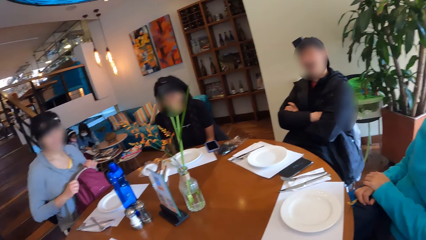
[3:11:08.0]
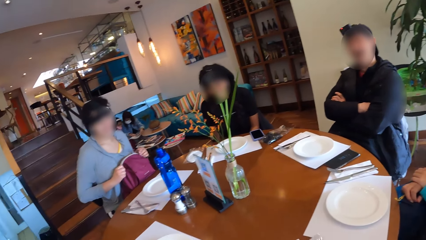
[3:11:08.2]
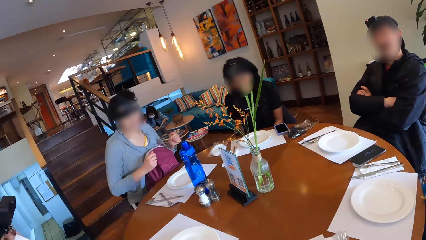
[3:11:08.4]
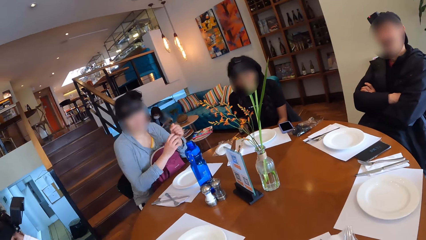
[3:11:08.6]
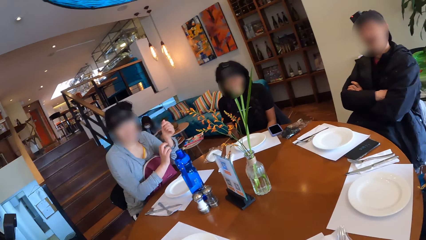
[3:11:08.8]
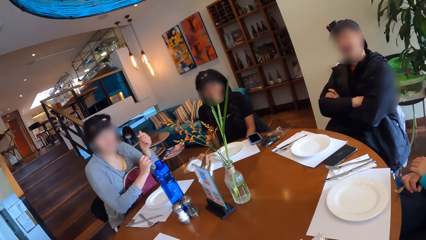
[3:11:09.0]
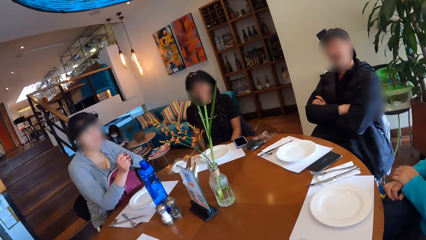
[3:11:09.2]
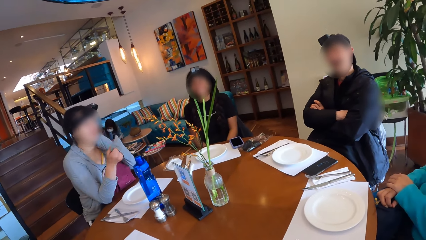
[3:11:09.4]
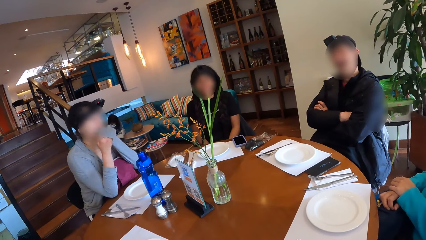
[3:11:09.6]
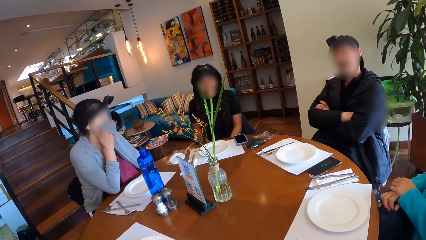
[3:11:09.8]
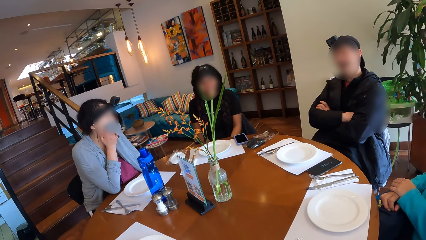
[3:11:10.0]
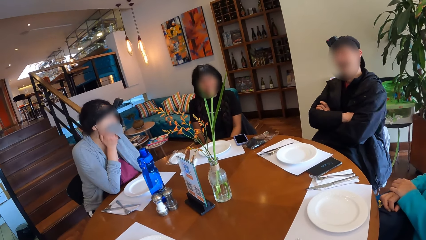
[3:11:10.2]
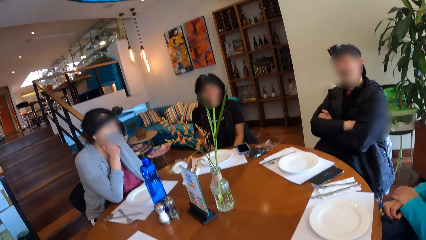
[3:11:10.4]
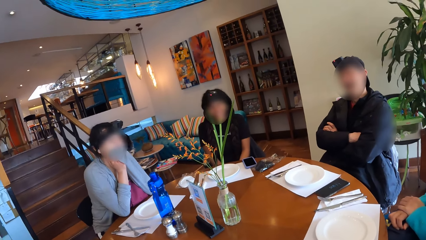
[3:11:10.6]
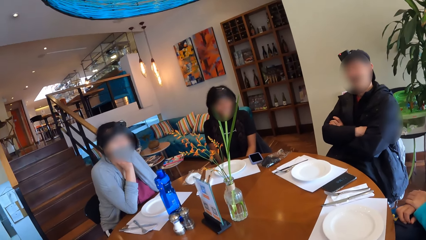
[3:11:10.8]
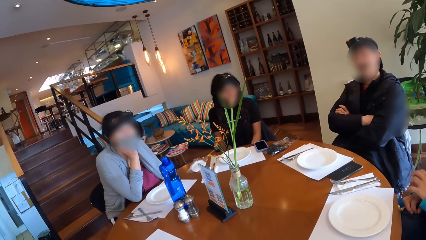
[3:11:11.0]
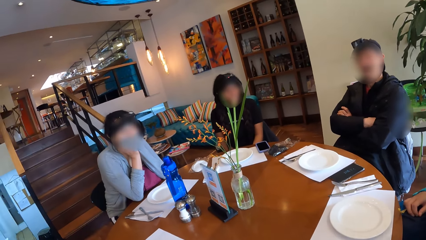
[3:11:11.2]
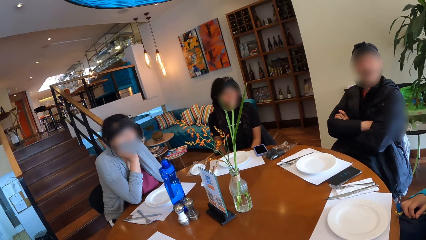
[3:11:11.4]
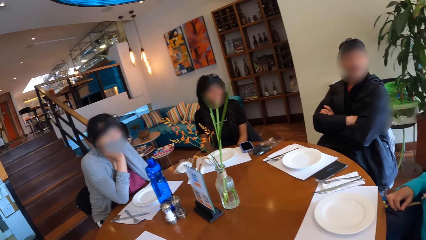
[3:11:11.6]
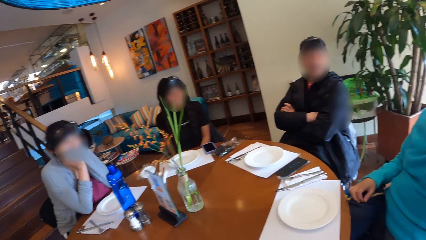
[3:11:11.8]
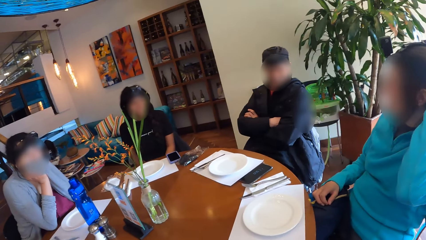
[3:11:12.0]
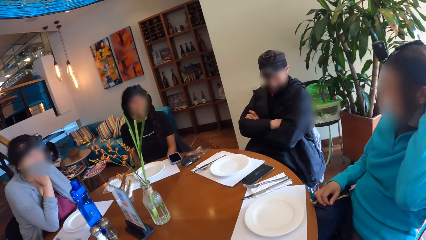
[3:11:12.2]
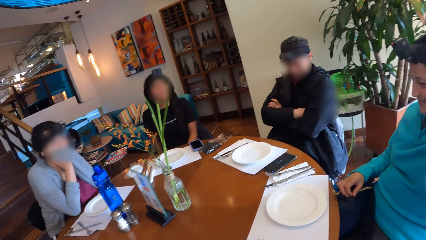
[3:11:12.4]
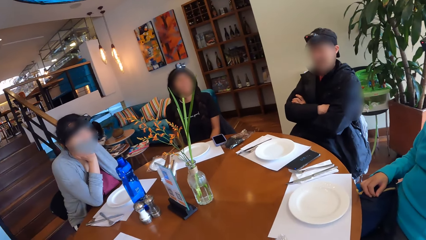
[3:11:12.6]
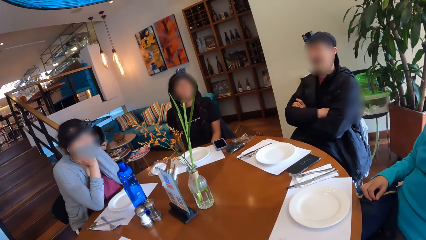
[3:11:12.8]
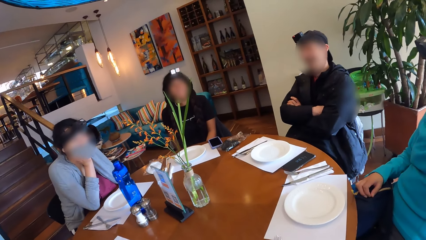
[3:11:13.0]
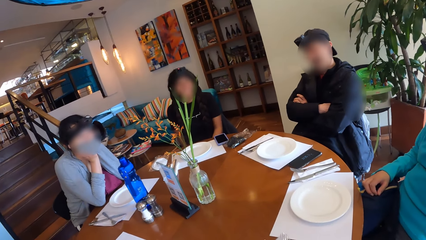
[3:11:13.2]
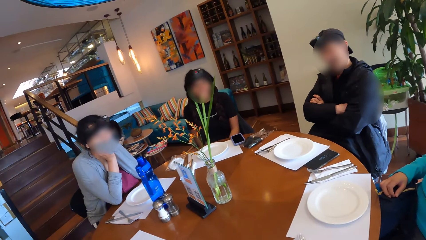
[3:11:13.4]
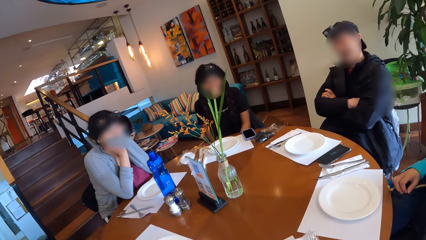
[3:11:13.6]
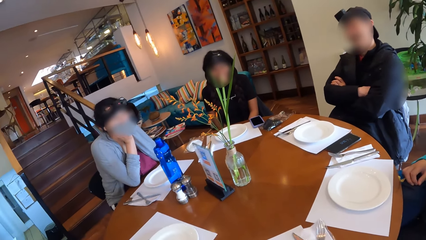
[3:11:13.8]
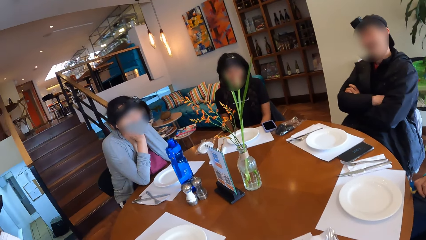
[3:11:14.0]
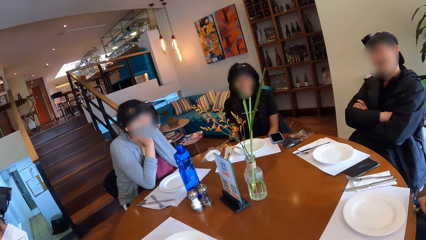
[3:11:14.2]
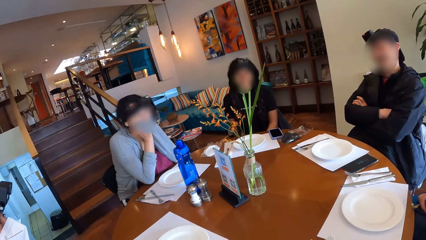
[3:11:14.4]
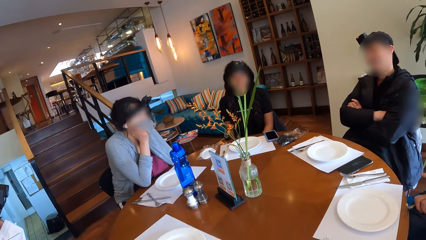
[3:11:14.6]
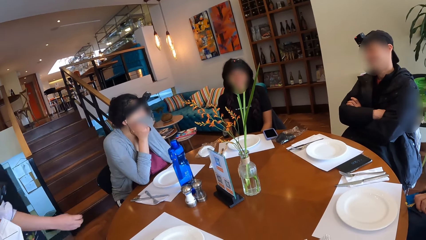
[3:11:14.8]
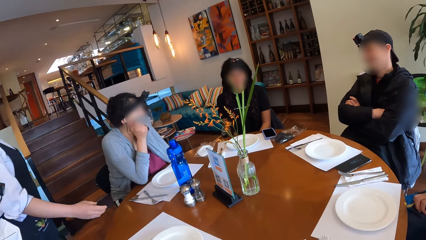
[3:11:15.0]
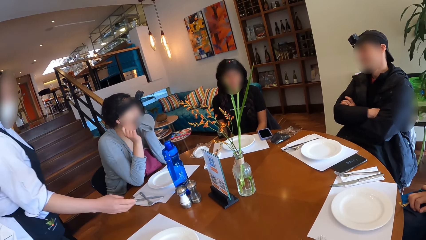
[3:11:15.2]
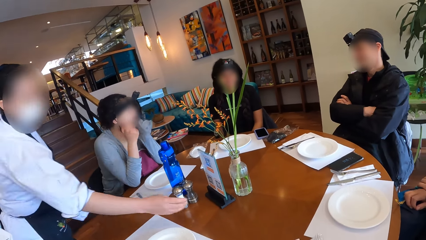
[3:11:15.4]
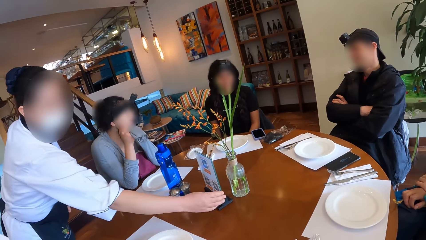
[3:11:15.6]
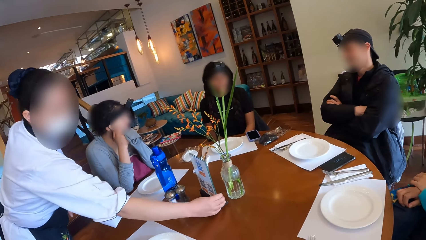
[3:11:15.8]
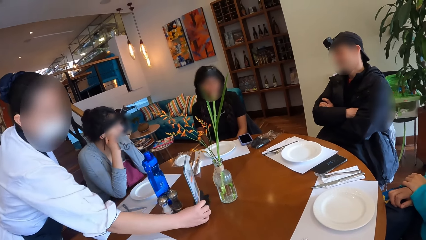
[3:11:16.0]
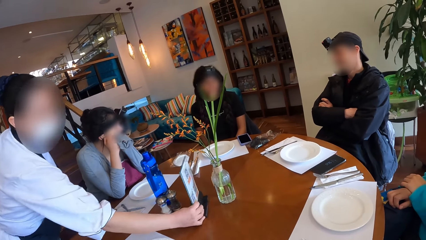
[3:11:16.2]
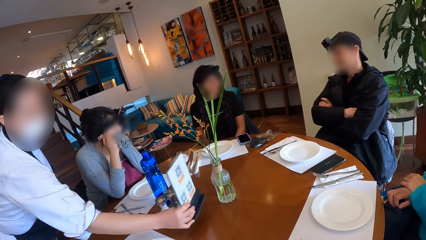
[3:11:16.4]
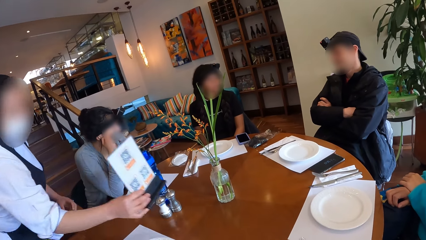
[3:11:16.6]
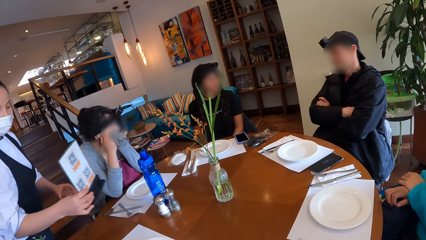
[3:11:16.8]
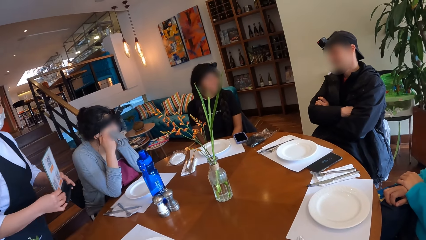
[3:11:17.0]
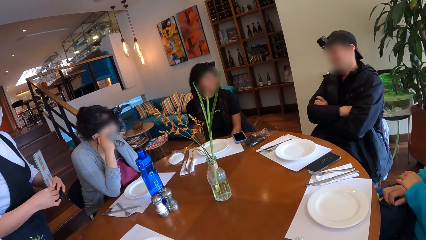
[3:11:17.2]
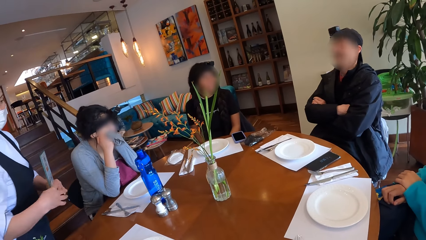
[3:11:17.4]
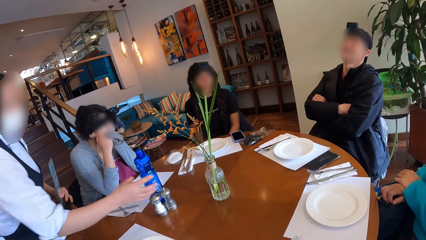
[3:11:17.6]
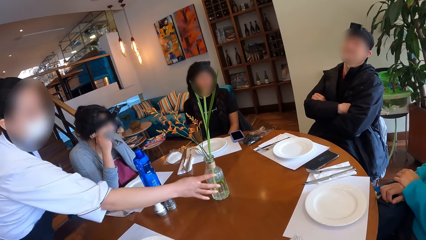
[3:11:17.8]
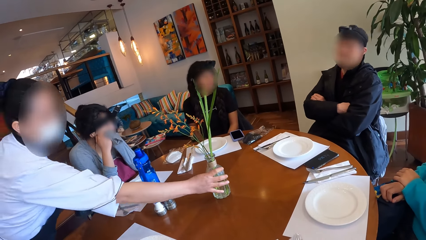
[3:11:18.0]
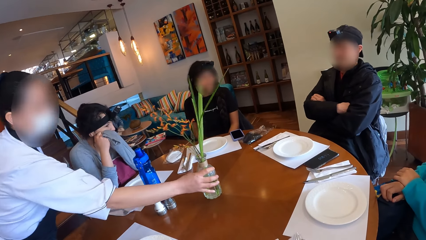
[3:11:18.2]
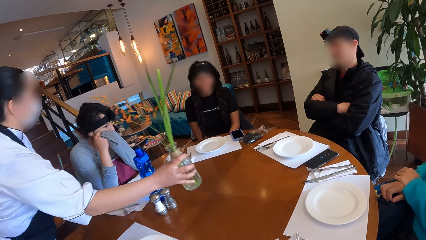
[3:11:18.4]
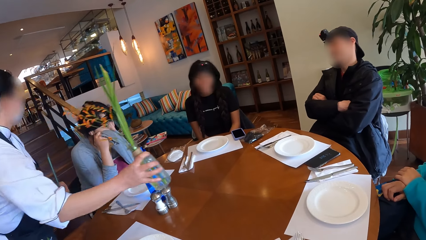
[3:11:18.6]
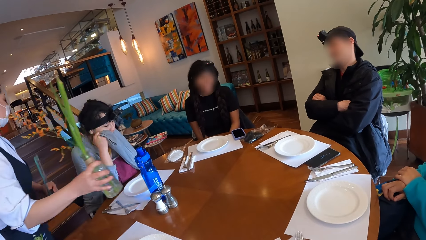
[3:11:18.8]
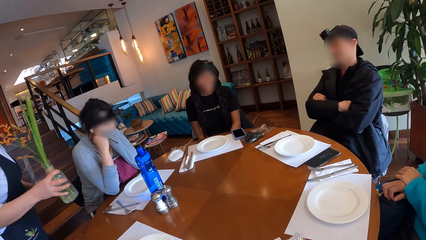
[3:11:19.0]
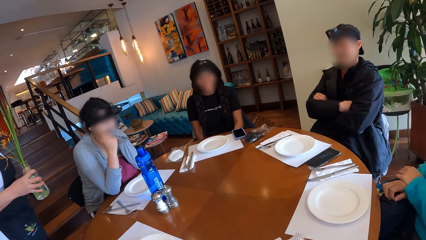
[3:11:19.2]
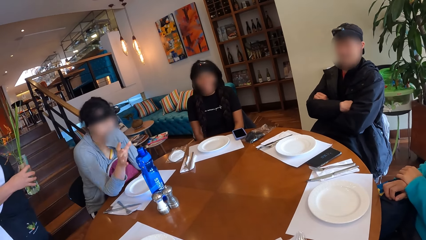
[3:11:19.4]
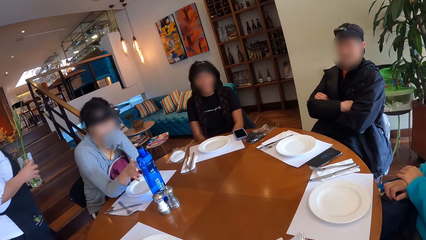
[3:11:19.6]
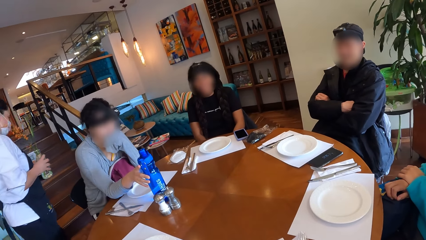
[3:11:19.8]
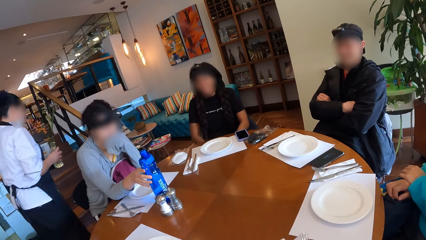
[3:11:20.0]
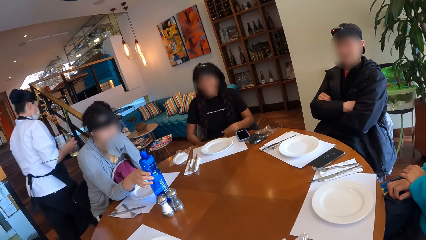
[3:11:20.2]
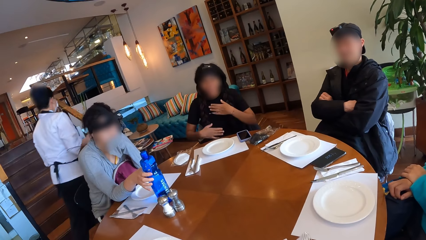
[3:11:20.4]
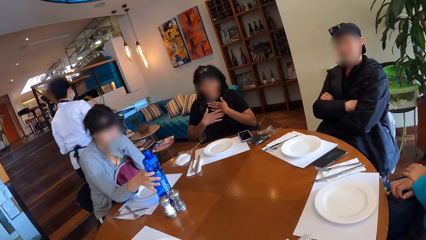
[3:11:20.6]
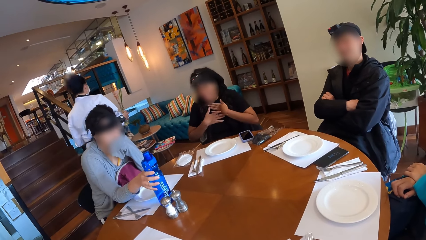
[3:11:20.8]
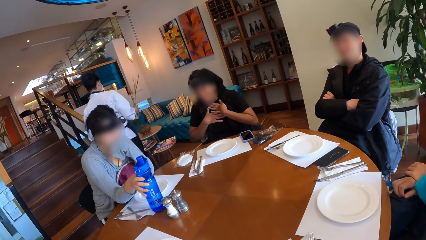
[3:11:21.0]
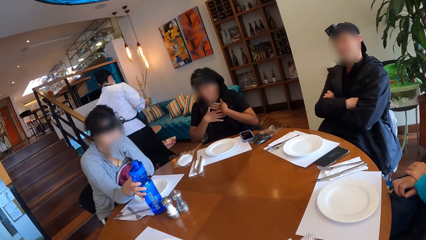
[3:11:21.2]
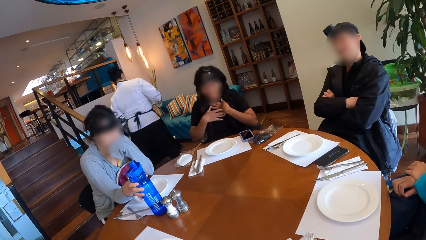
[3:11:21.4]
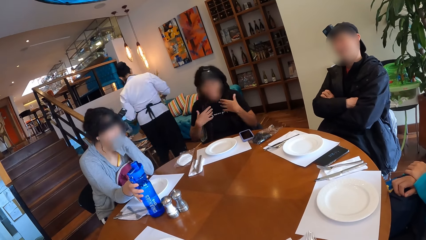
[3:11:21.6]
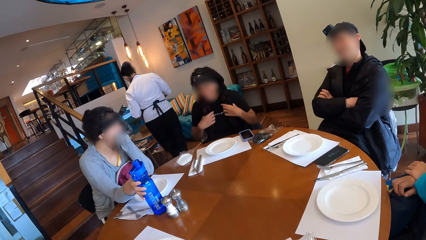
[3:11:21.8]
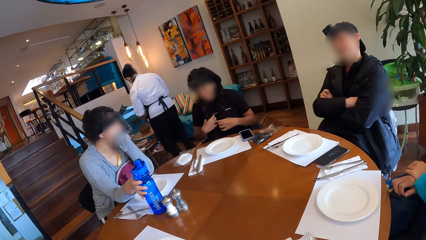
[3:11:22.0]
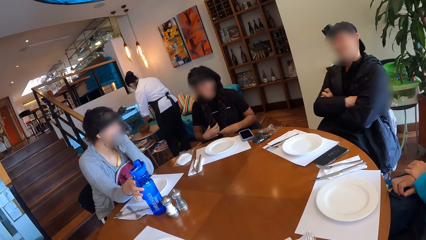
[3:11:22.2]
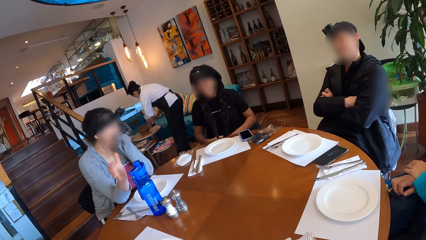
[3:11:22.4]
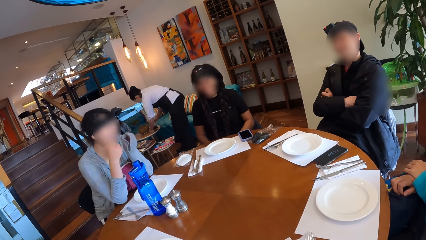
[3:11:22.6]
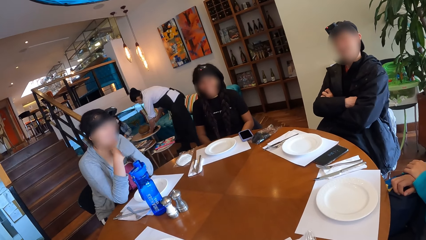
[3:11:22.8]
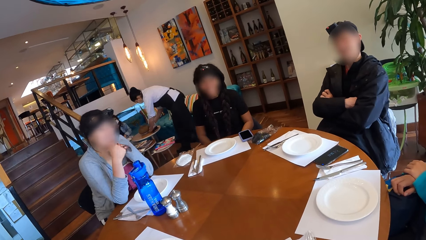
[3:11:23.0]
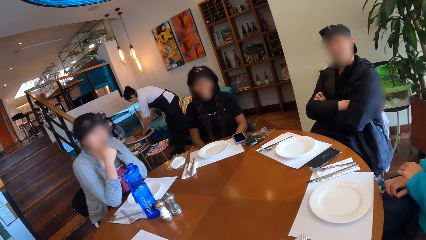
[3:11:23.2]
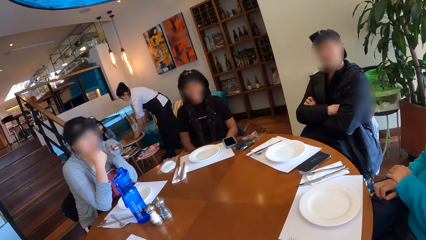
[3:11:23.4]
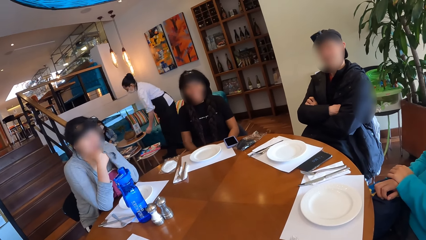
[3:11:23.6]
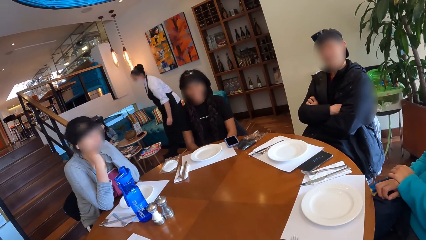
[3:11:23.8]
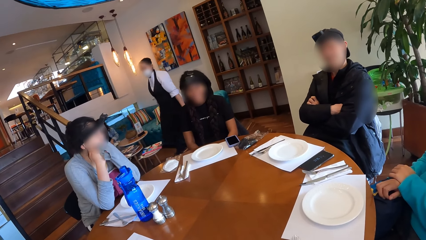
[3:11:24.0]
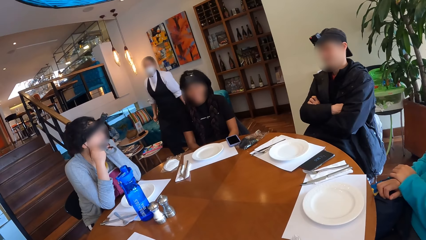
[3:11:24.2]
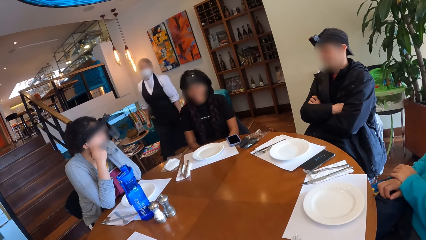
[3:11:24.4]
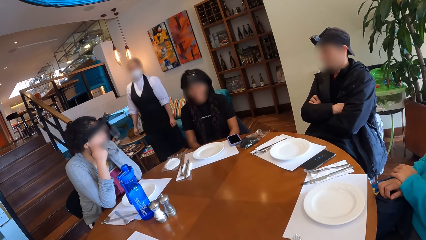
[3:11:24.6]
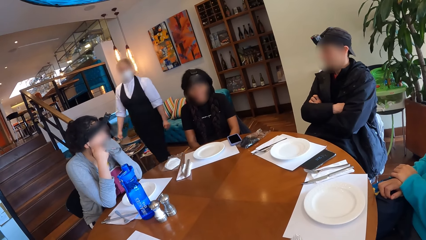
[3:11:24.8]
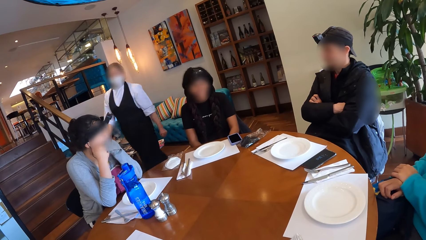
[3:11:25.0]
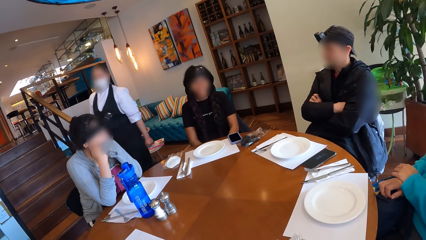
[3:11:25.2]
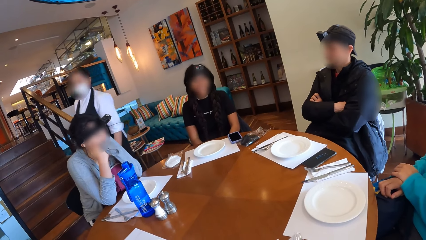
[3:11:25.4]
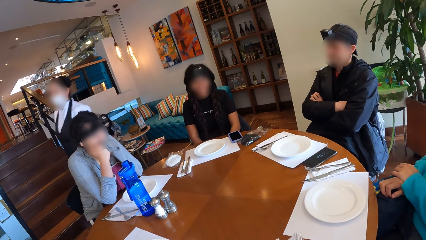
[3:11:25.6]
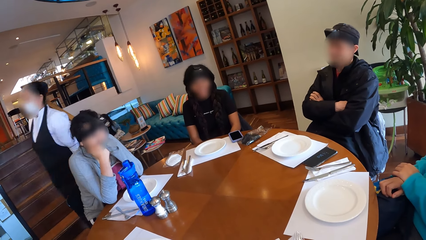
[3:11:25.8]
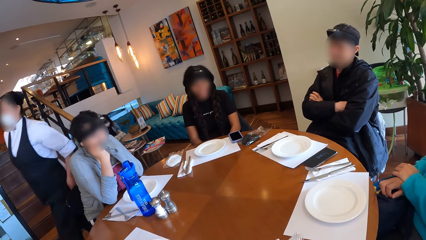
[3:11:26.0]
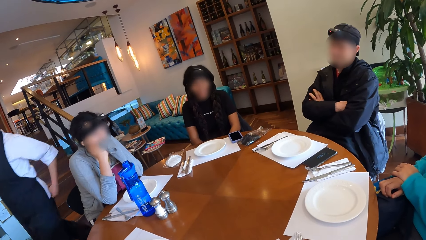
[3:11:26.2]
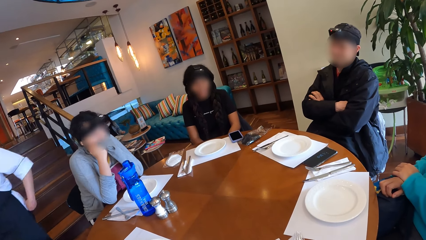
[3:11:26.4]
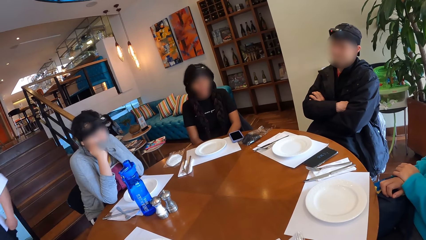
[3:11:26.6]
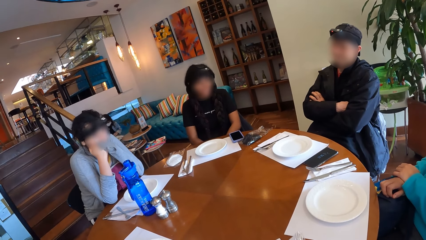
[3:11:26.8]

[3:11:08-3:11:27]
The woman adjusts her left sleeve to her left fingers with her right hand. She covers her mouth with her hands. She wipes her face with fabric. The man interacts with the group of people at the table. The camera wearer looks around the table. A waitress clears the table with her hands. She takes the menu from the table. She picks up a flower pot. The woman moves a water bottle with her hand. She picks up the water bottle. Another woman interacts with the group of people at the table. The waitress drops a flower in her hand on the table. The camera wearer looks around the table.
